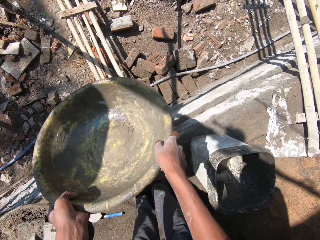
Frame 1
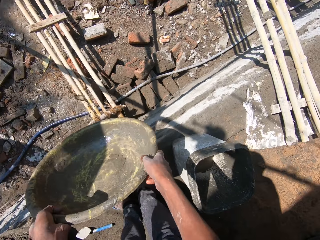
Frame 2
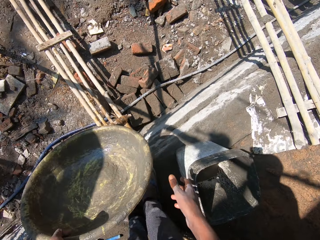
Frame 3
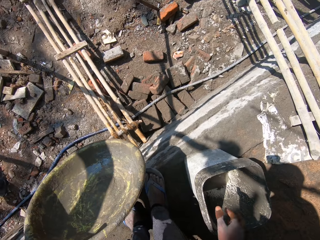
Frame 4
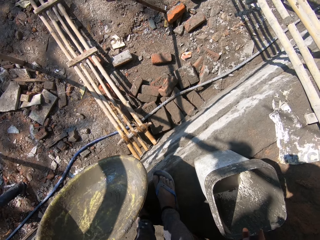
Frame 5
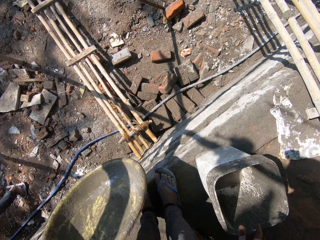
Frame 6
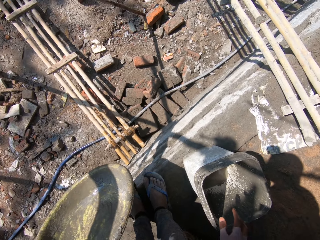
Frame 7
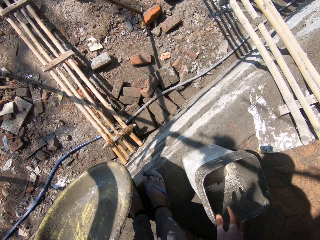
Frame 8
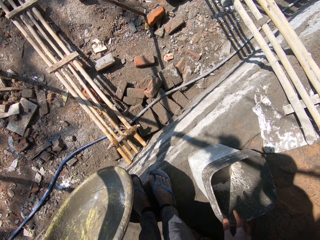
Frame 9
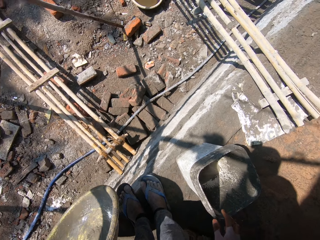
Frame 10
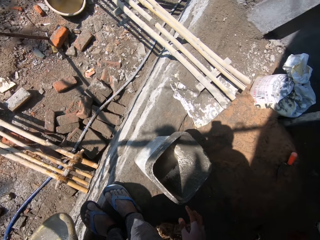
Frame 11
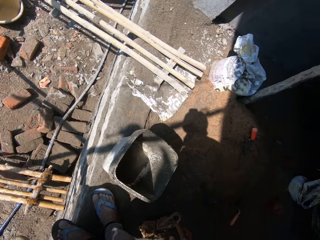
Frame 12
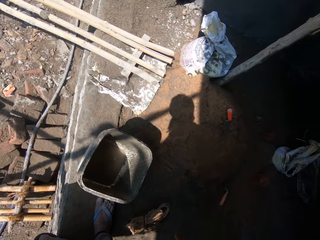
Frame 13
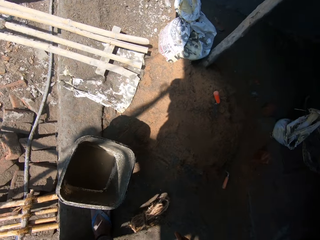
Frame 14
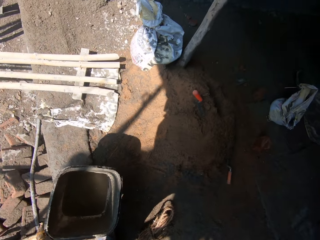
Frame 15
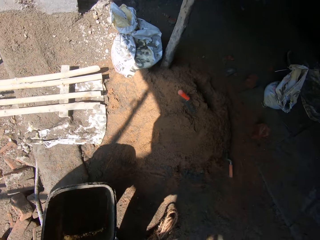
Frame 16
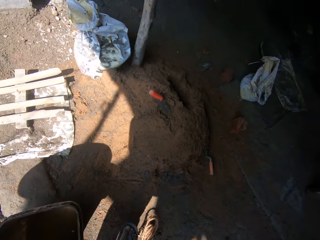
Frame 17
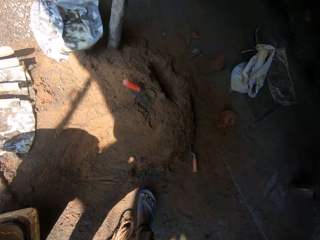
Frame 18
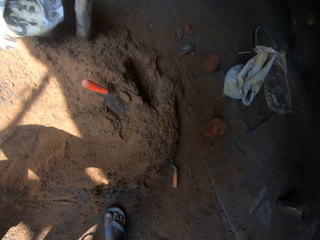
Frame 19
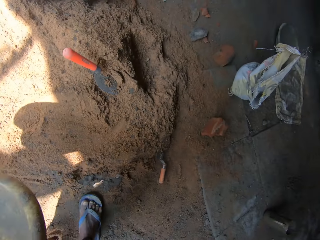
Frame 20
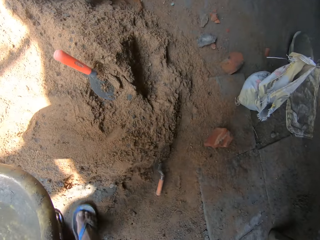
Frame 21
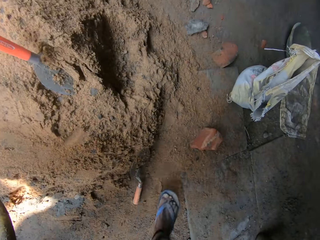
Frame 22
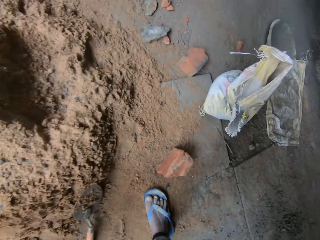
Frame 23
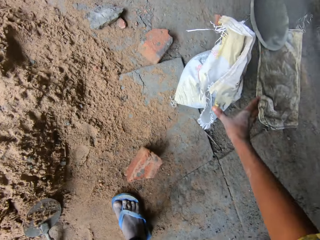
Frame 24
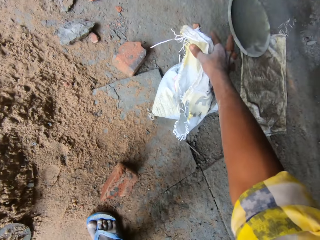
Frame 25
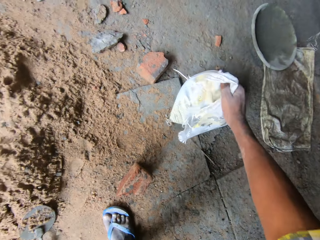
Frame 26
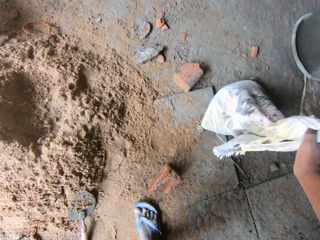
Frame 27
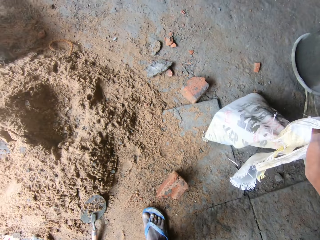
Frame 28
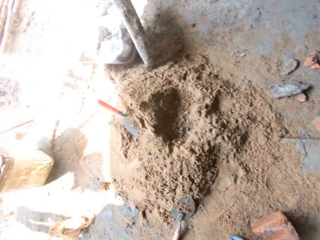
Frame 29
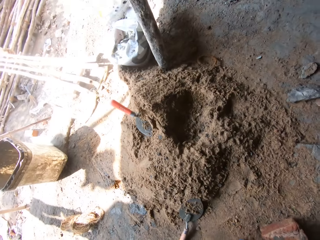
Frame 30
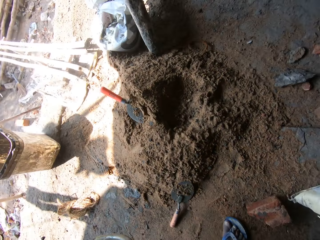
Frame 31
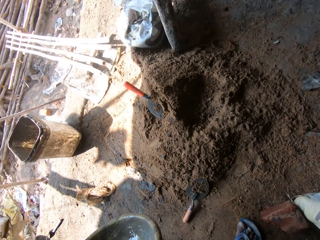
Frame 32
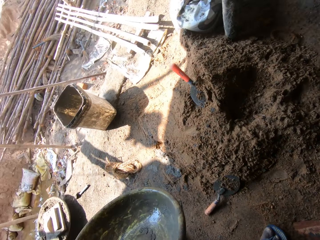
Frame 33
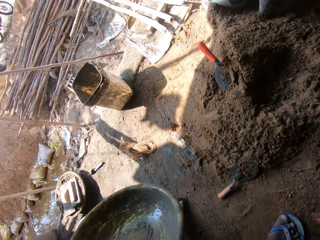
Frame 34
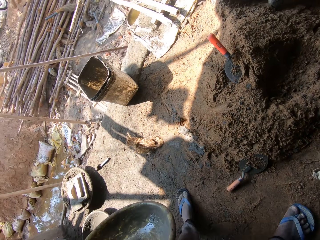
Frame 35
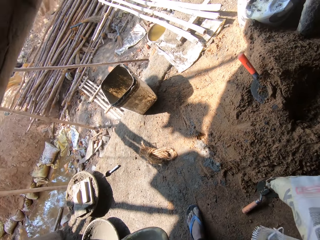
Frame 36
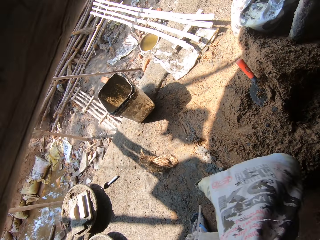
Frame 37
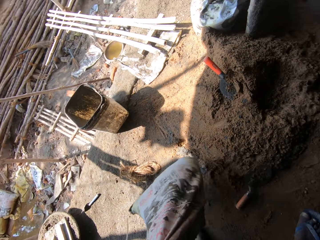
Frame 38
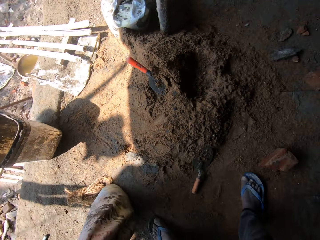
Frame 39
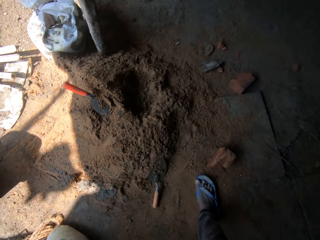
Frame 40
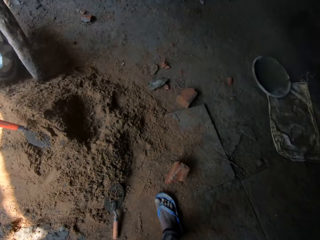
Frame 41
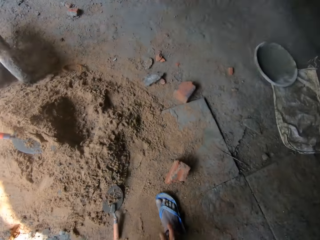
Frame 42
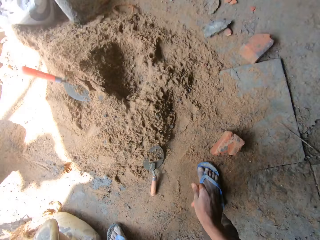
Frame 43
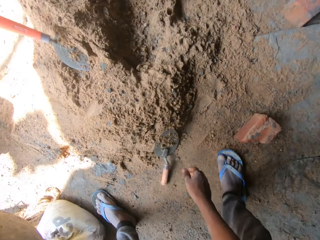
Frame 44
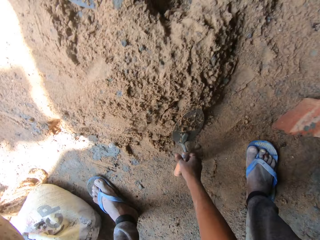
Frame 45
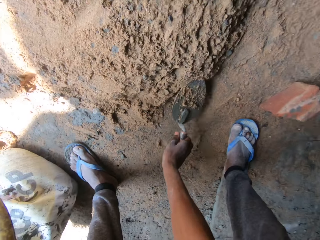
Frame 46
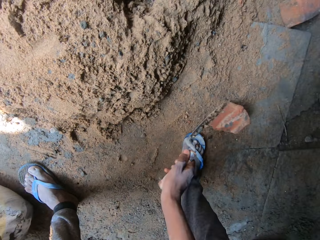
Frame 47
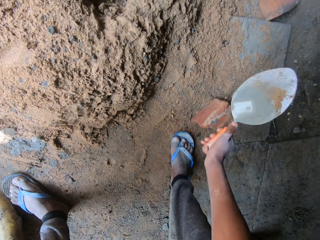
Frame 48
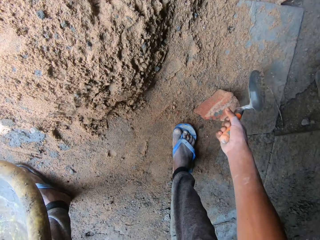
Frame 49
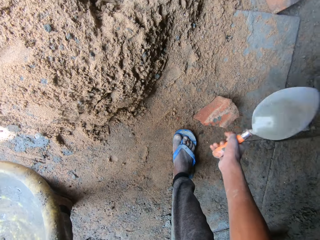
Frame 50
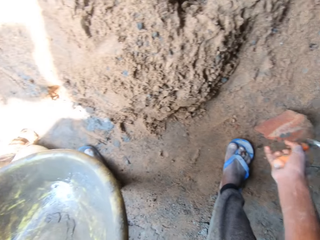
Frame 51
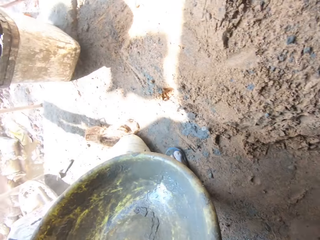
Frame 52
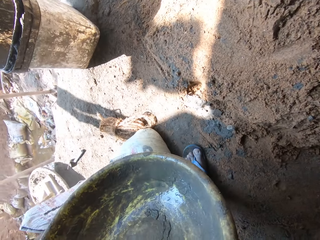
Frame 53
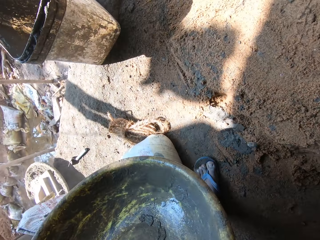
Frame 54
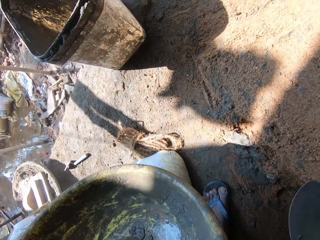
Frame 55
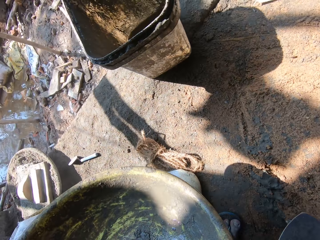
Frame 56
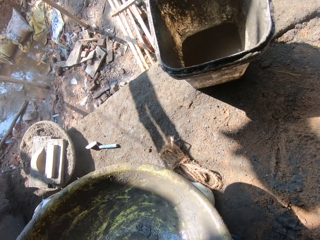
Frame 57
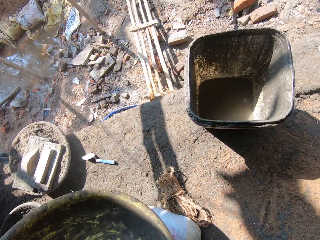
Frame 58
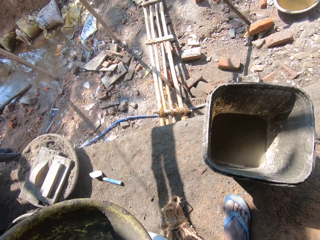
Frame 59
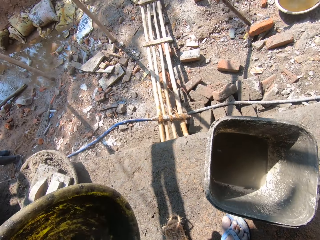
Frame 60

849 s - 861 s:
A person walks around. The camera wearer shakes a basin. They pour water from the basin on the ground. They remove the right hand from the basin. They look at a bucket. They turn. They converse with the person. They move towards the mortar. They walk around. They take a bag of cement on the floor. They hold the bag of cement. They look at the mortar. They move the bag of cement on the floor. They drop the bag of cement on the floor. They lower a hand. They take a trowel on the floor. They remove sand on the trowel. They shake the trowel on a stone. They hold a basin. They turn.

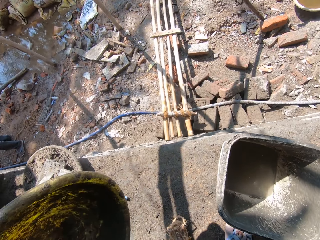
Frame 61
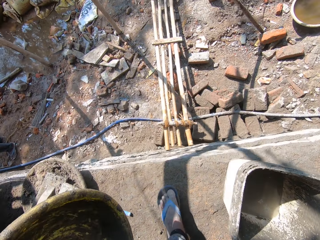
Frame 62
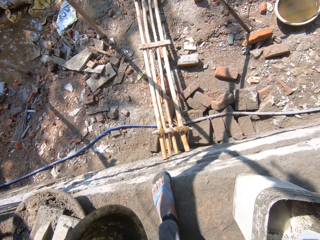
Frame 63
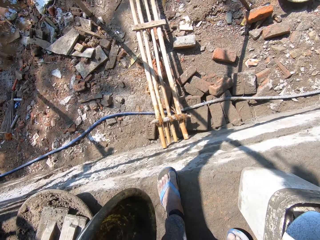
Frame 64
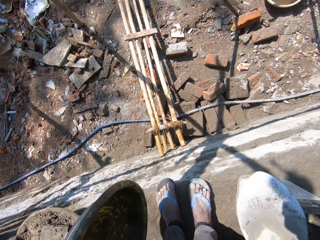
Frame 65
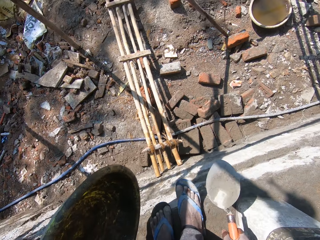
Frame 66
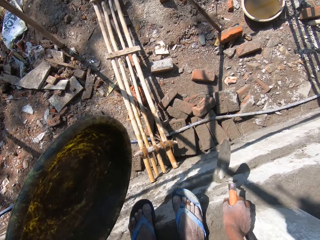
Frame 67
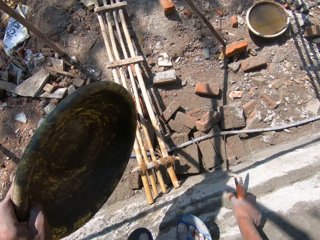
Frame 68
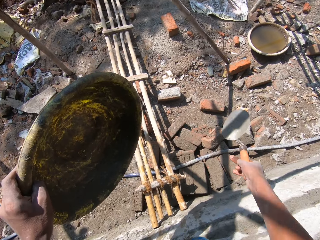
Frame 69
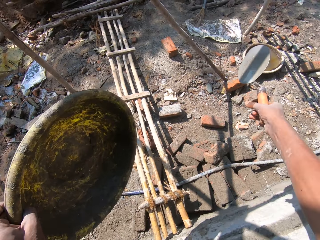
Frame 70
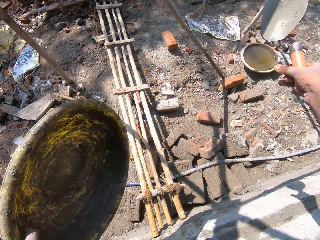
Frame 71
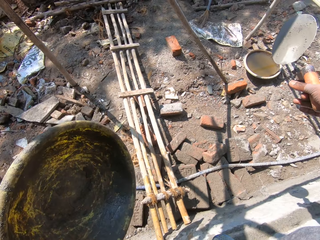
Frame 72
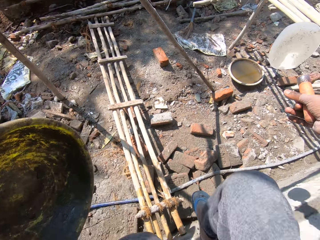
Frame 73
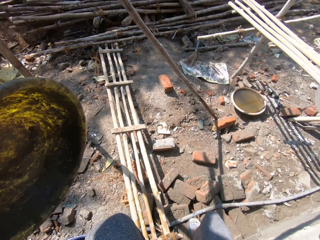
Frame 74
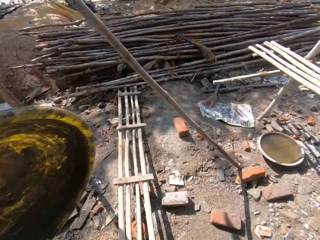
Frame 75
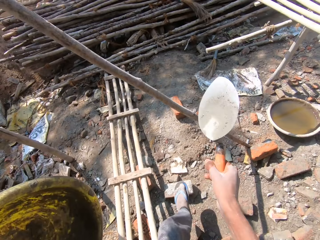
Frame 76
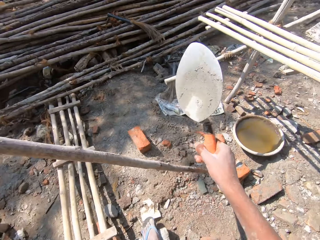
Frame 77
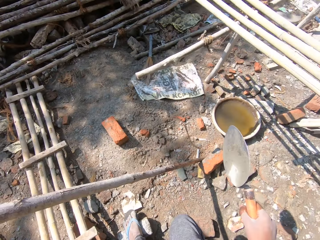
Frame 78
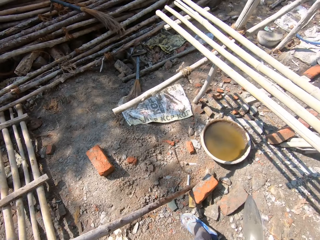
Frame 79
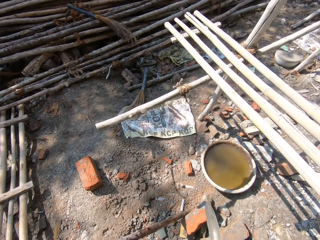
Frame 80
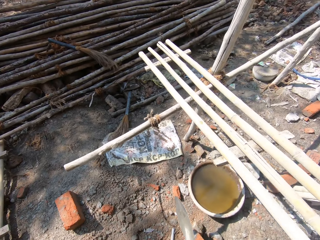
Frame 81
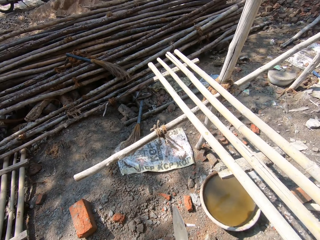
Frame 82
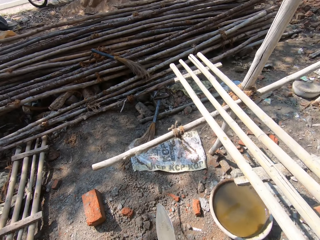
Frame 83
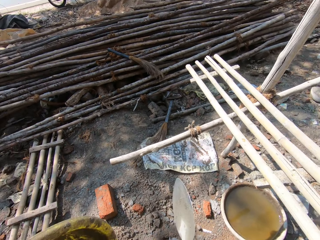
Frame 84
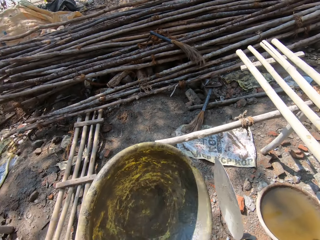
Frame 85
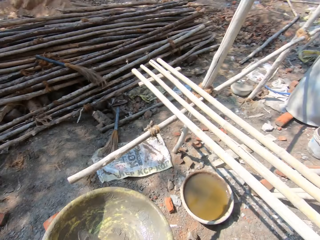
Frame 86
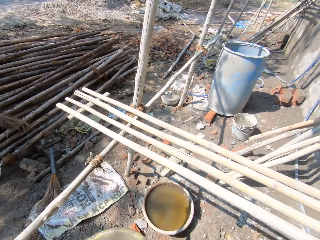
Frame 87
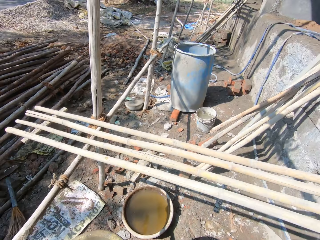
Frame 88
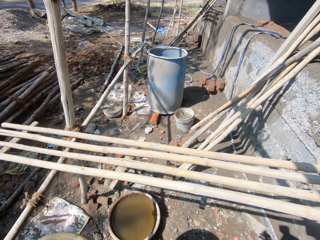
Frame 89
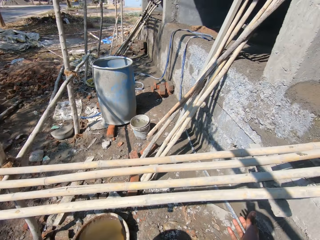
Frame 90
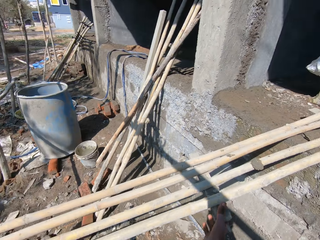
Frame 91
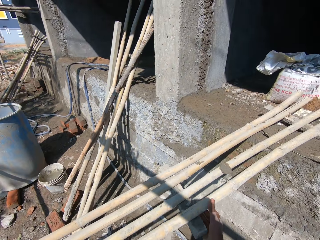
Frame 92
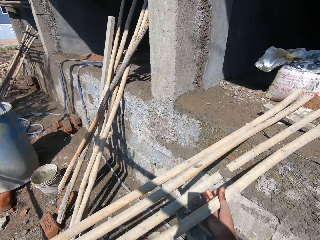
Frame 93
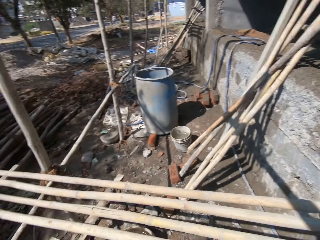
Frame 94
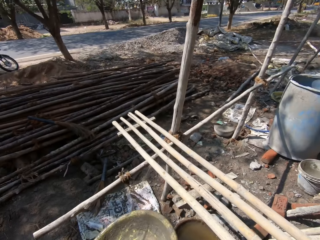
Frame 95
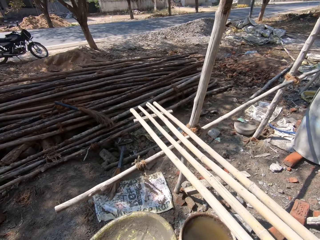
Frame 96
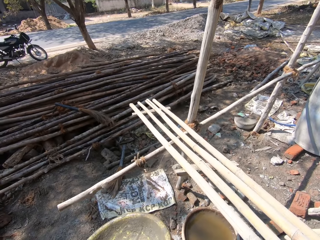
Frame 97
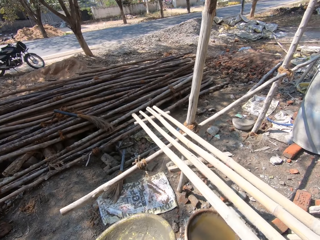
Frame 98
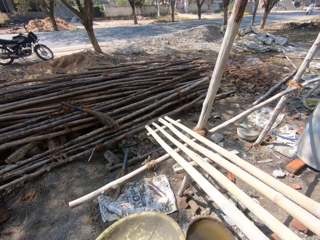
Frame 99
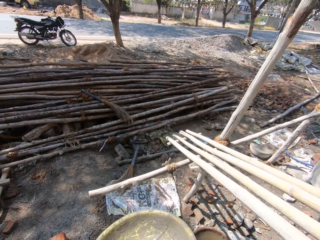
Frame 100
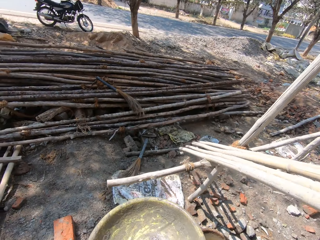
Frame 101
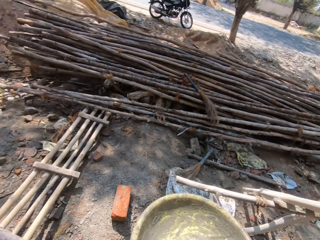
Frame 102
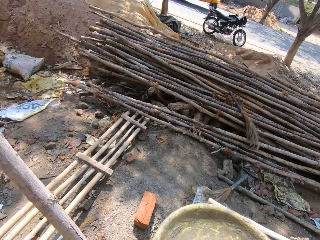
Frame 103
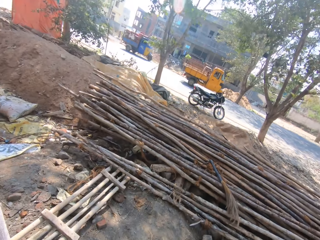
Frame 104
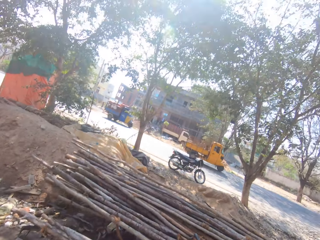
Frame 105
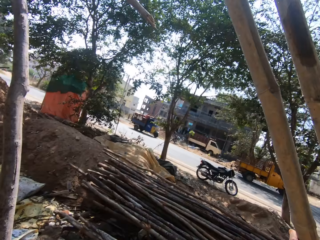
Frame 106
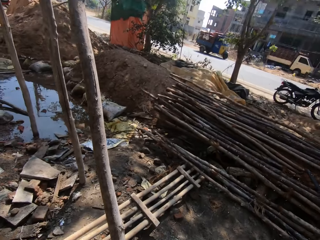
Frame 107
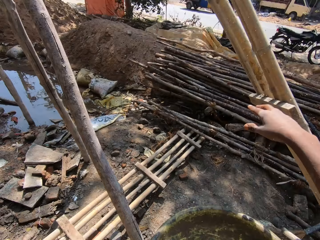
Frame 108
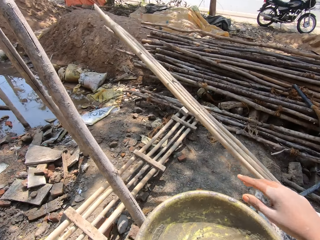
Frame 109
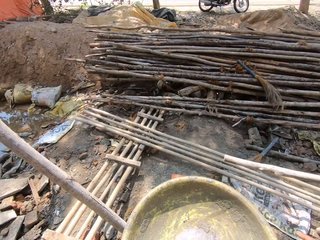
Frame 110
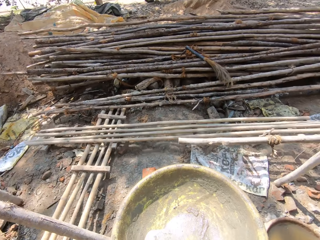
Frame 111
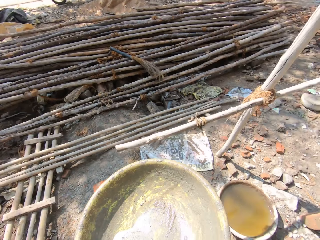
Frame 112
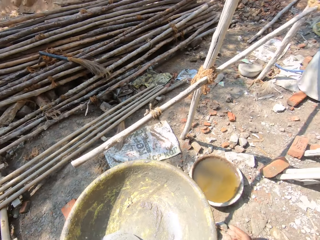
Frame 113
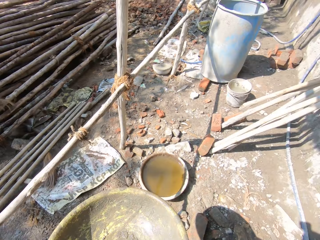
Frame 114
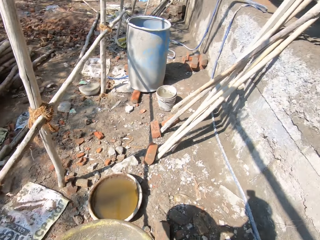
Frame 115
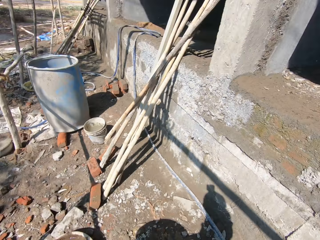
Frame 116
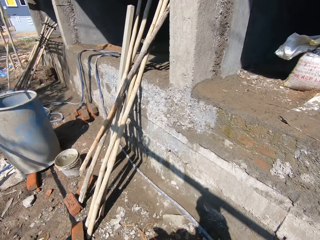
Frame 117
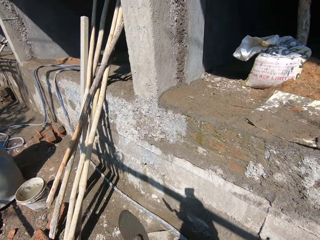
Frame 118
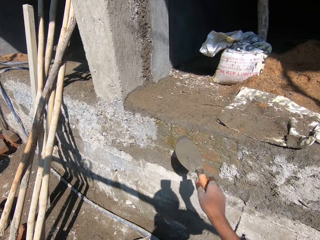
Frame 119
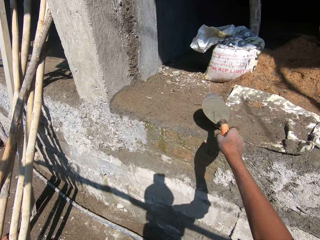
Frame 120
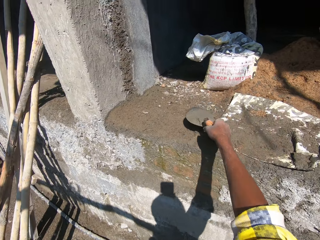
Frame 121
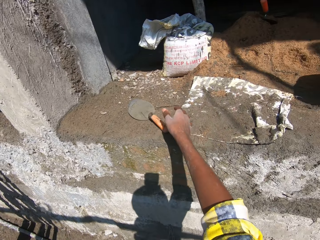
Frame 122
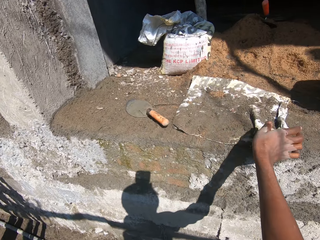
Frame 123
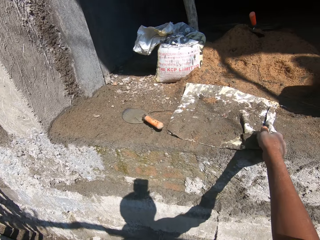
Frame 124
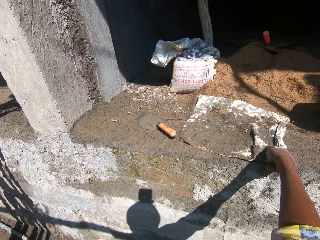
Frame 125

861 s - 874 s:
The camera wearer moves towards a ladder. They walk around. They look on the ground. They squat. They move a hand. They jump to the ground. They look at a basin with water. They walk on the ground. They put the trowel in the basin. They look around. They hold a wooden or stick ladder. They lift the wooden ladder. They throw the stick ladder on the ground. They look around. They put the trowel on a building slab.
